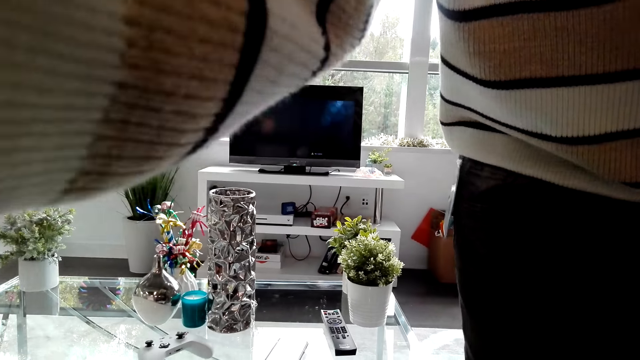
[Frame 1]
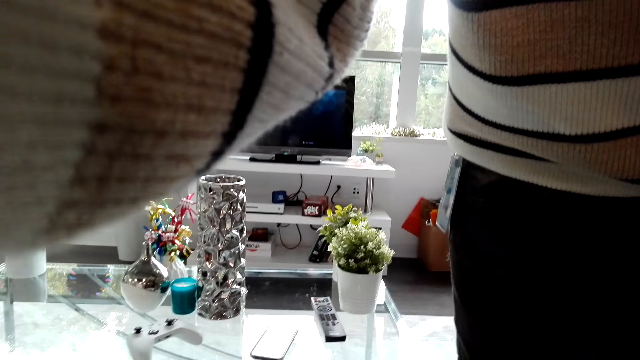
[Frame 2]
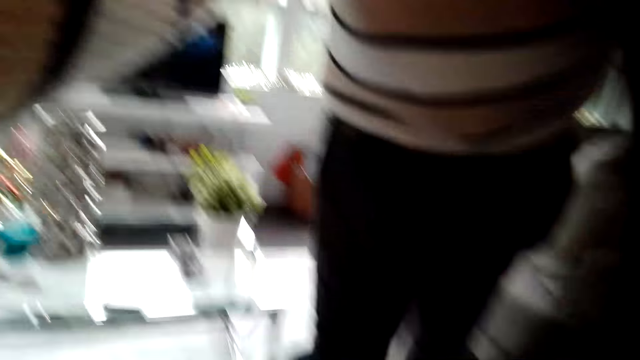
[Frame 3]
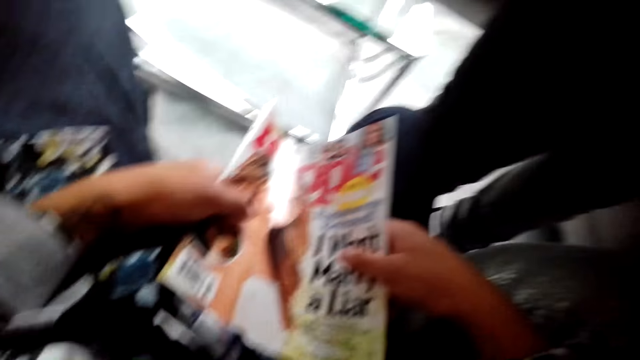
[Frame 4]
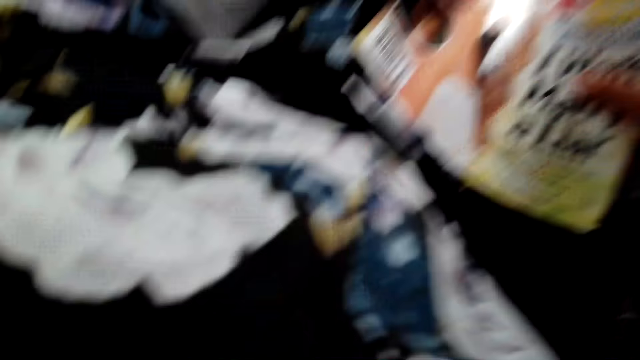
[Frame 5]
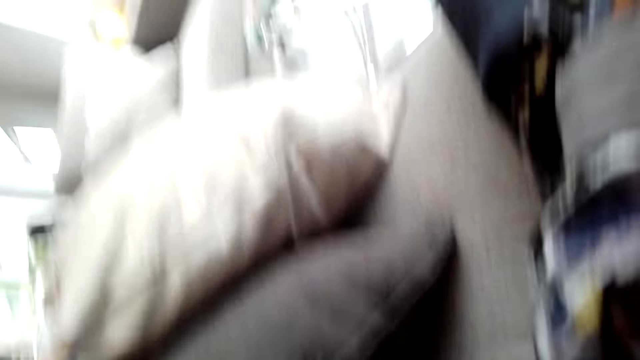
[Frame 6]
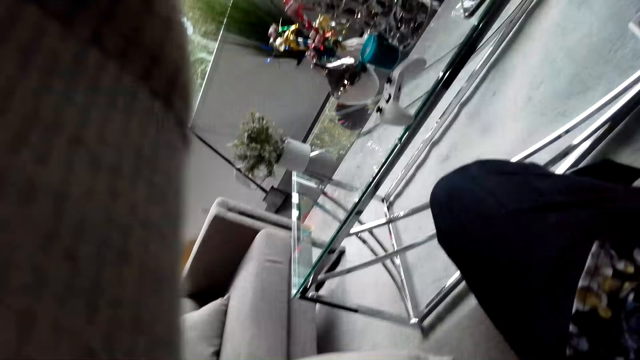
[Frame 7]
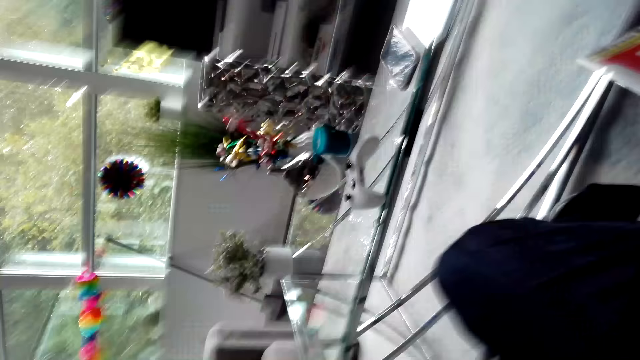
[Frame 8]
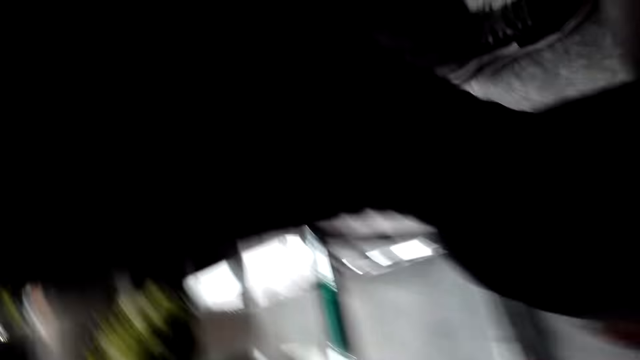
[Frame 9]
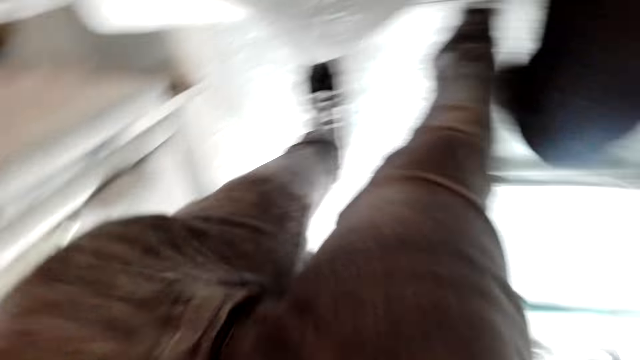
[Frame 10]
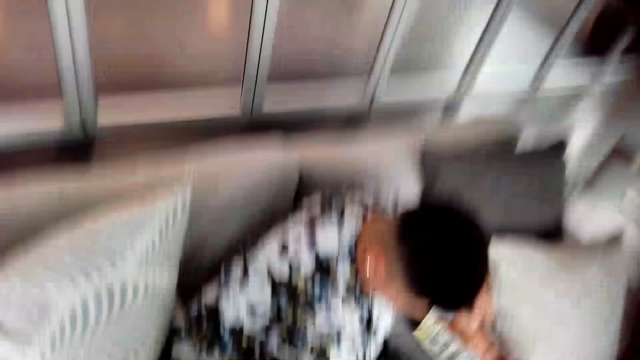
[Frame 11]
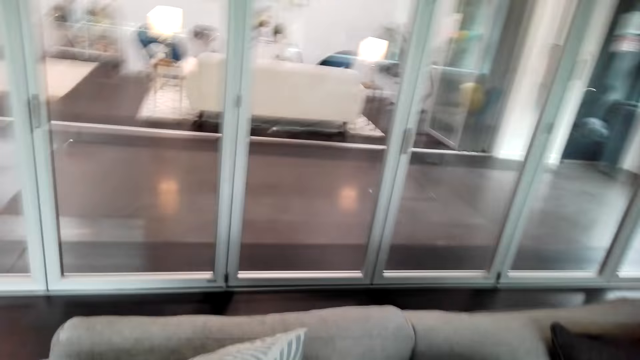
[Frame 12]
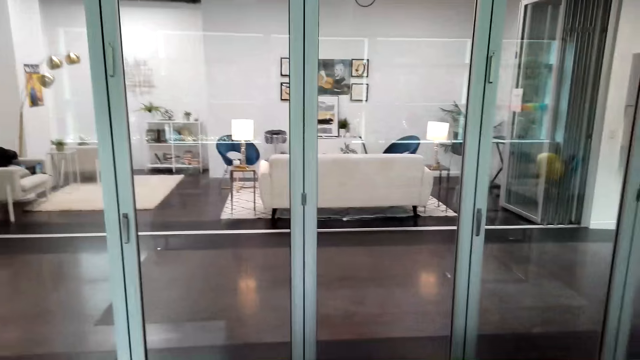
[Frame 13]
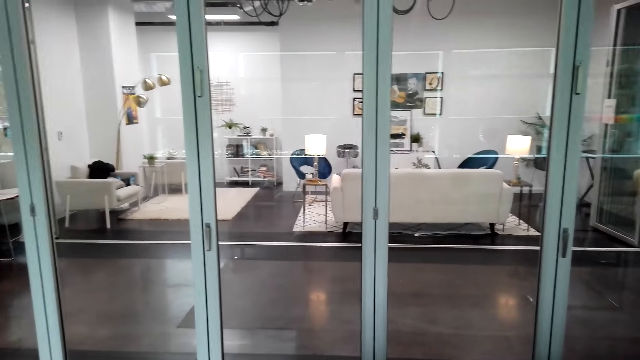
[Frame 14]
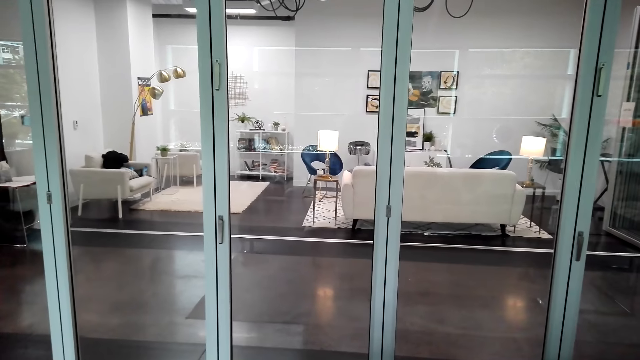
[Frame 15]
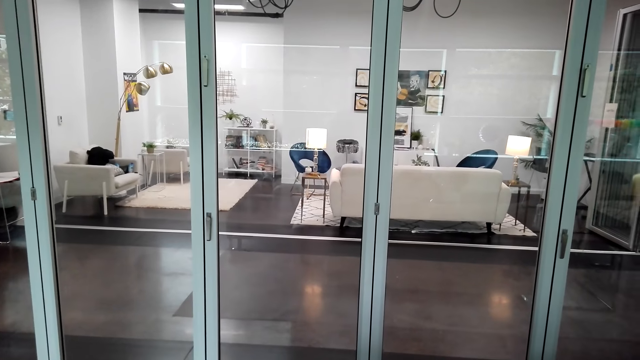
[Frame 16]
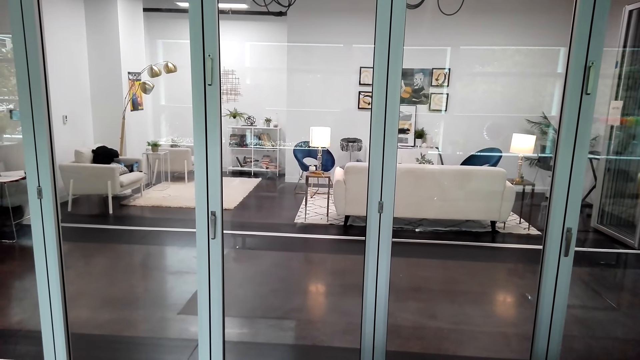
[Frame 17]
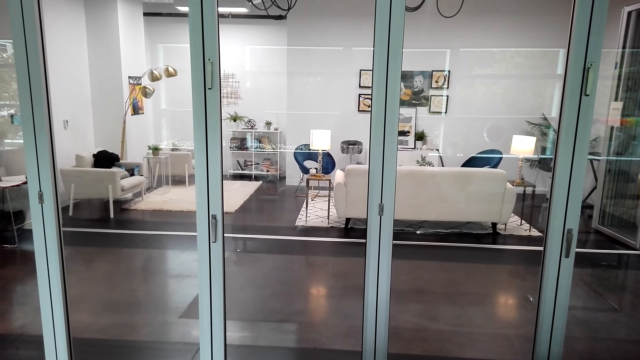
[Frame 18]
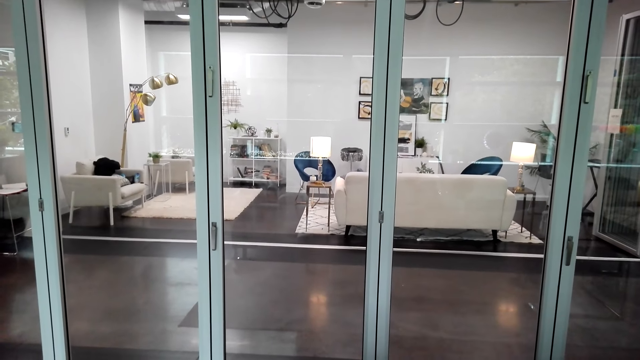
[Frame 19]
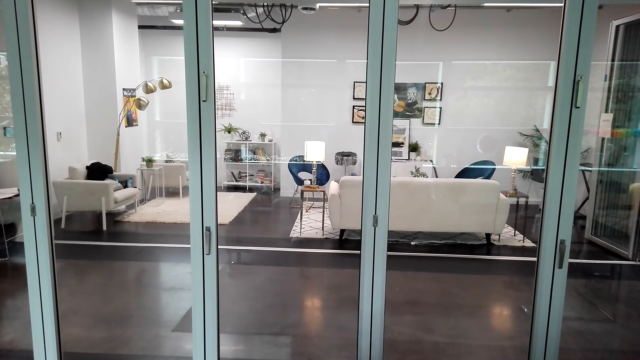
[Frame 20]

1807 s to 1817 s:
A man sets the camera. The man picks up the camera from the camera wearer. The camera wearer looks through the window.
